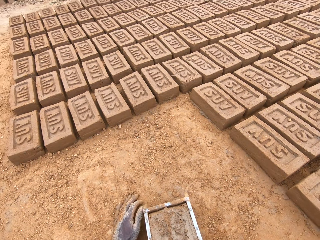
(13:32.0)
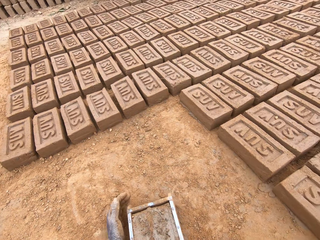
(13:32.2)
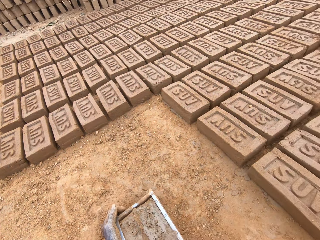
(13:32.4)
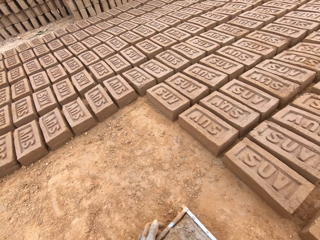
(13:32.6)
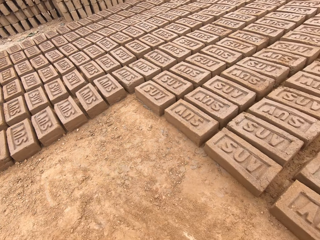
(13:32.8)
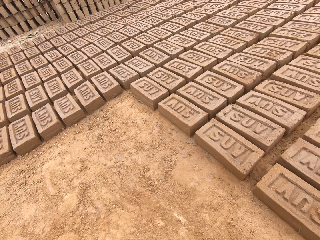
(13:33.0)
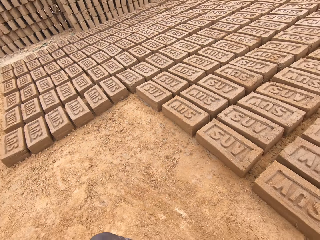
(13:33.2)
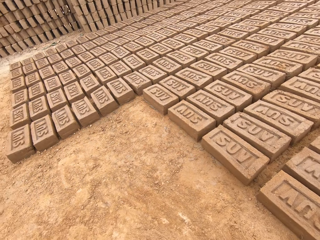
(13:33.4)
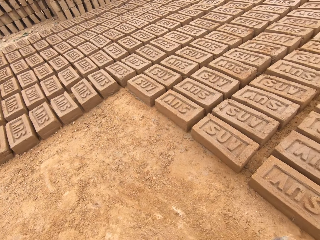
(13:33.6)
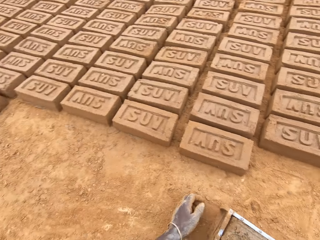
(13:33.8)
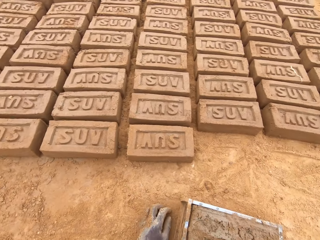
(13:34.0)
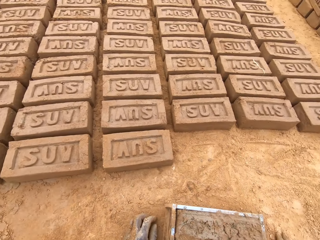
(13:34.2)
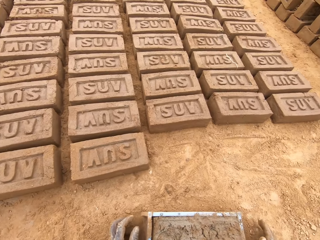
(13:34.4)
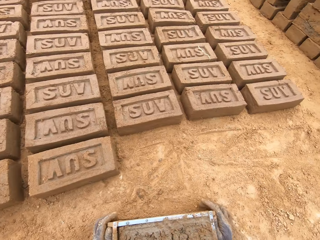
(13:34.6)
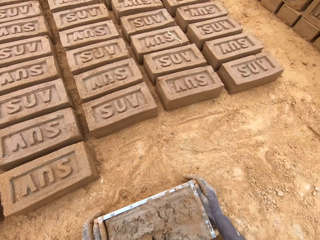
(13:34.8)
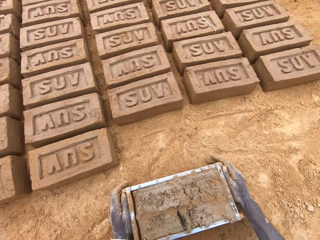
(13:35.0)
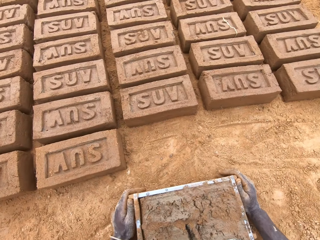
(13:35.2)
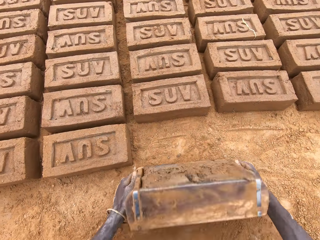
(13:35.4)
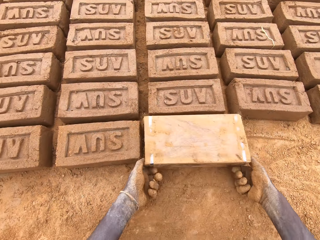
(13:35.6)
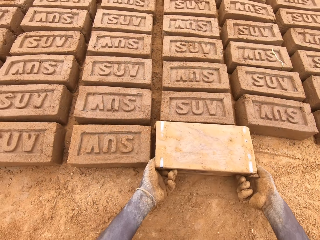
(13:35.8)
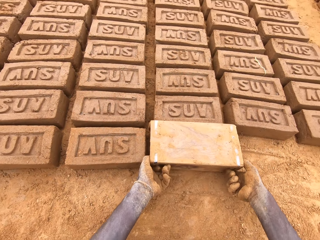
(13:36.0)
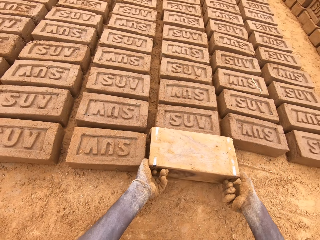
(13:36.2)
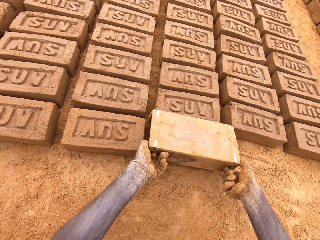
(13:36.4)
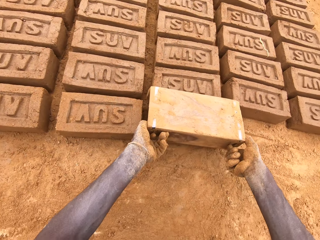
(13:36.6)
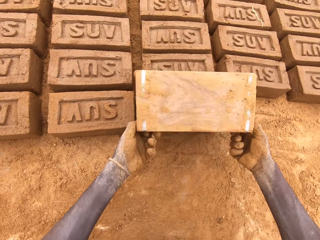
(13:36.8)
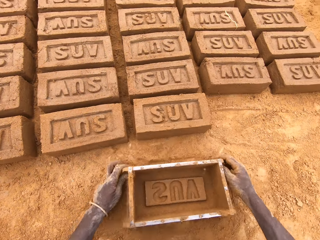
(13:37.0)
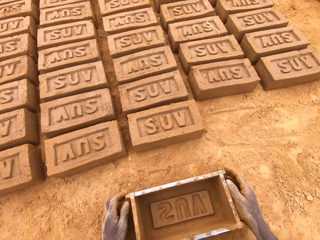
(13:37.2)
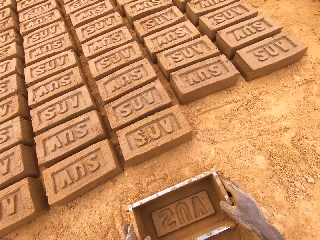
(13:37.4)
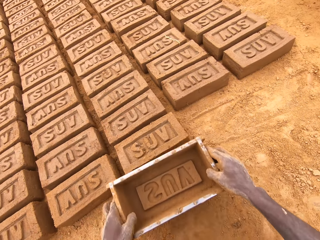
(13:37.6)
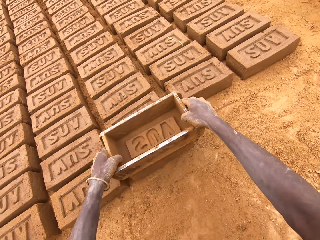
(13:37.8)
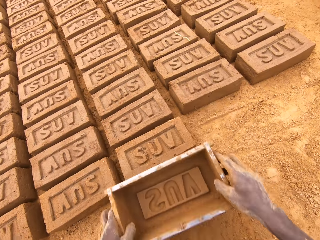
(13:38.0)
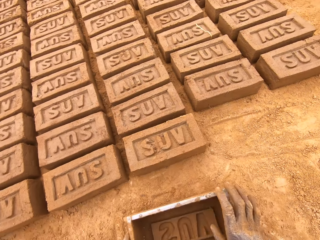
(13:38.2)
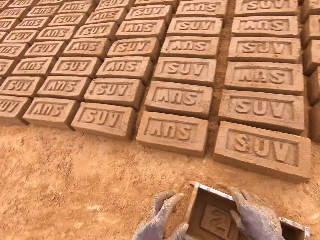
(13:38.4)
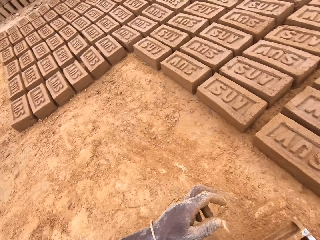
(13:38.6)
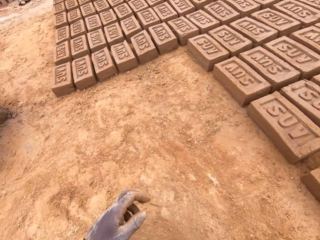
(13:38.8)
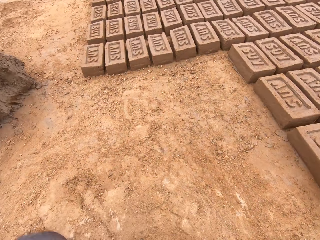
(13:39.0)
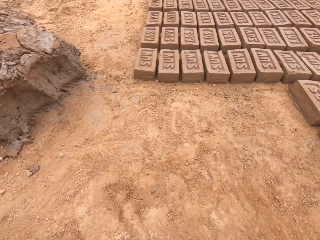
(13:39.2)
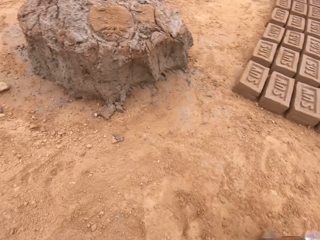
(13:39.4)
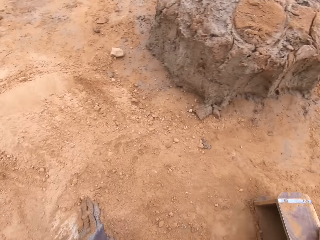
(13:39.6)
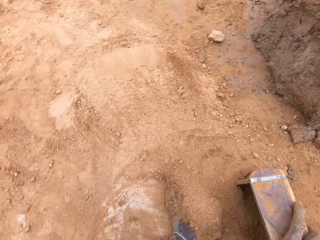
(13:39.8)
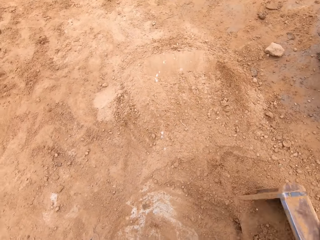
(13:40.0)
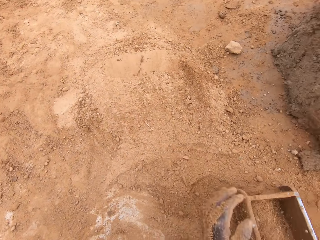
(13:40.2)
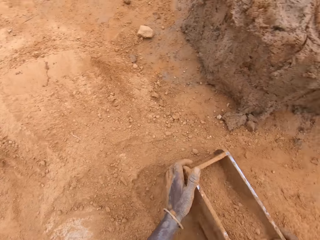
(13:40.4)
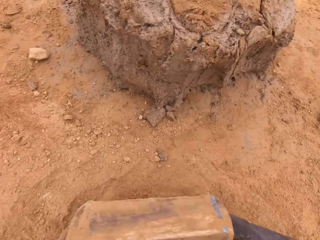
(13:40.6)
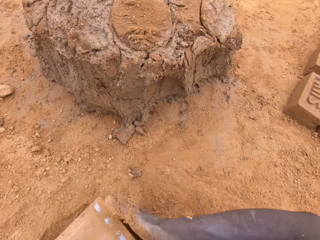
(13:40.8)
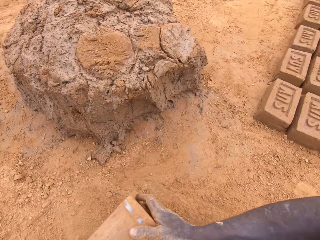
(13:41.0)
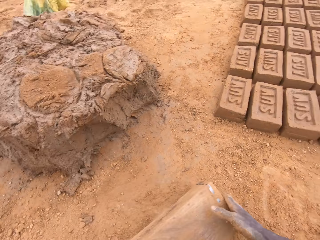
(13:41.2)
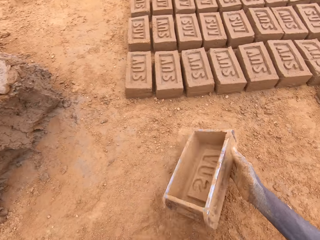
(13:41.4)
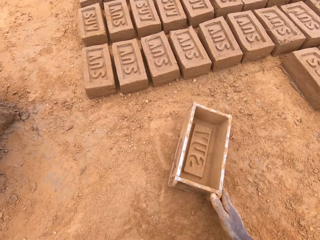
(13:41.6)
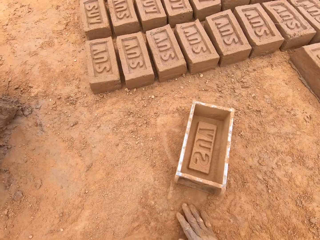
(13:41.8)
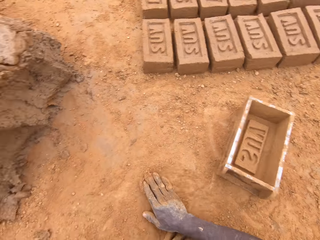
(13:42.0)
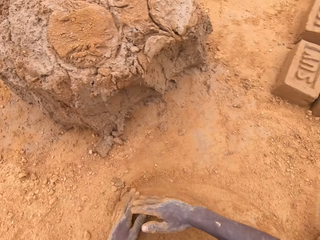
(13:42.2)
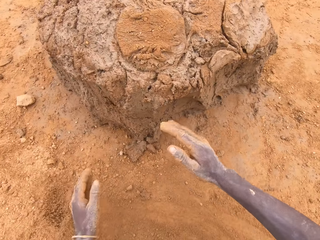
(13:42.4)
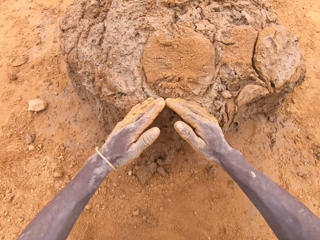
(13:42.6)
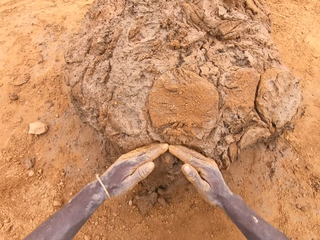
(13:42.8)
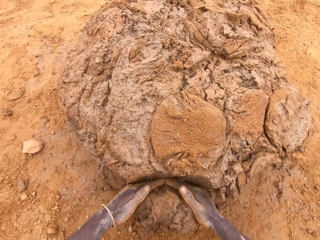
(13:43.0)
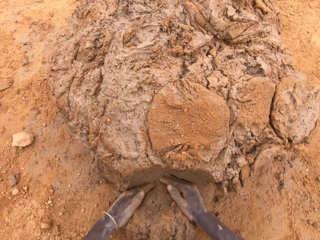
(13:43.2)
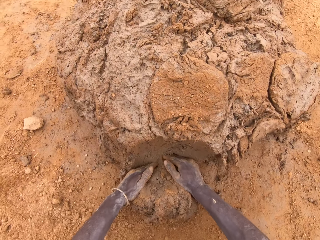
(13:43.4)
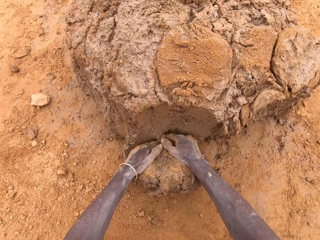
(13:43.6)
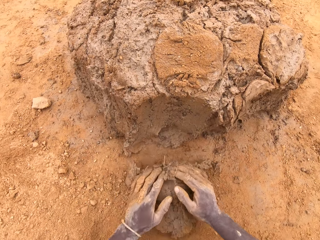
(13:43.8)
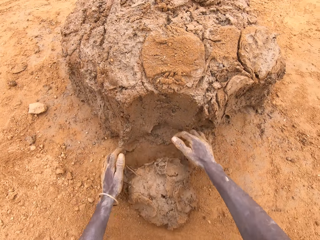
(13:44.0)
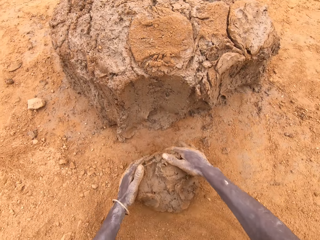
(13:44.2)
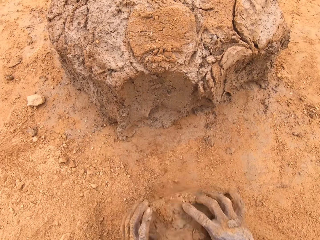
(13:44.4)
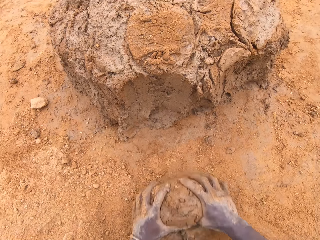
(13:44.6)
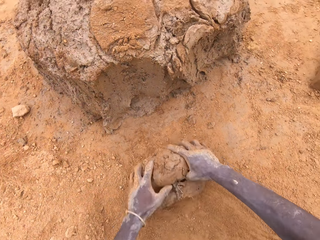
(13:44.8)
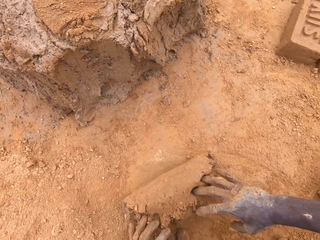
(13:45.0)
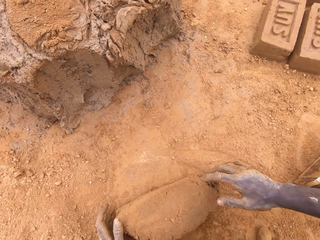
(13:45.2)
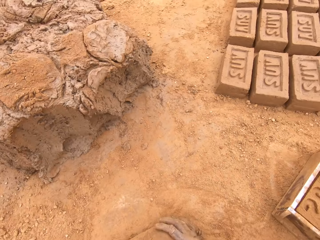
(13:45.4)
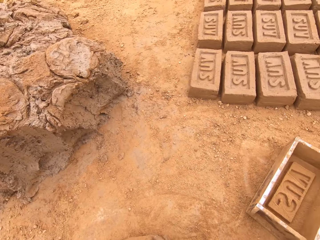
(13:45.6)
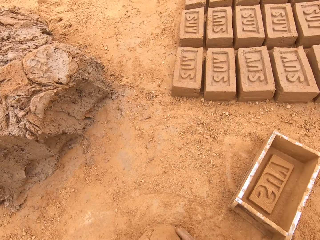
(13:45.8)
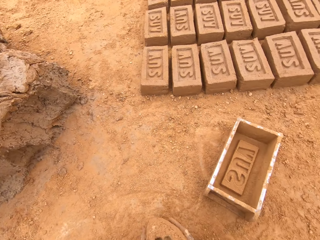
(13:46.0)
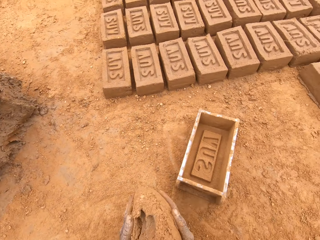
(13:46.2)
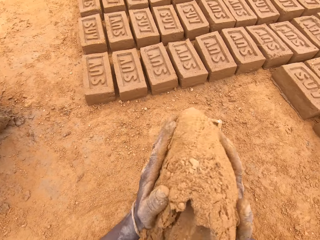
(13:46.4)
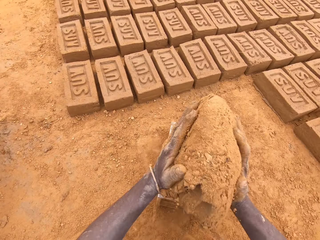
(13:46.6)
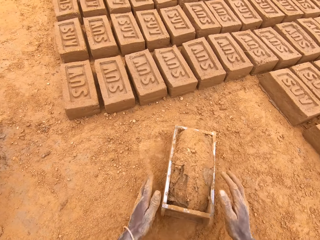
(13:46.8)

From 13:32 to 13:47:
The camera wearer moves the box or brick mould. He pours the mud on the ground. He places the brick mould on the ground. He puts soil in the brick mould. He pours soil from the brick mould. He moves the box. He places the brick mould on the ground. He rubs his hands on the ground. He scoops clay or mud with his hands. He rolls the mud on the soil. He moulds the clay.

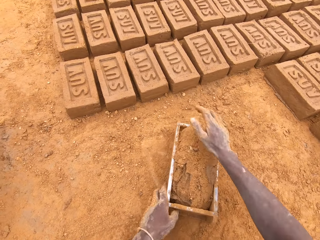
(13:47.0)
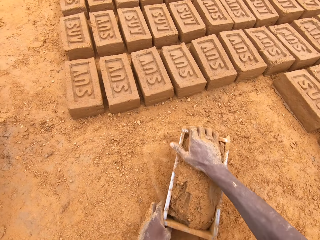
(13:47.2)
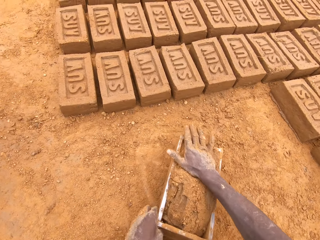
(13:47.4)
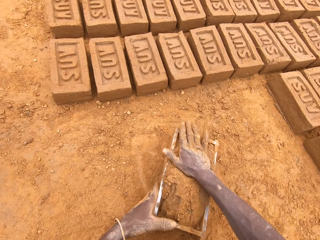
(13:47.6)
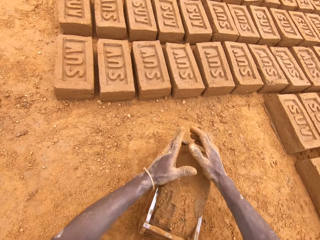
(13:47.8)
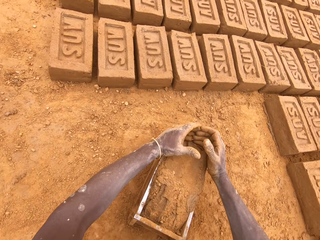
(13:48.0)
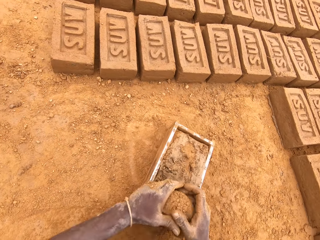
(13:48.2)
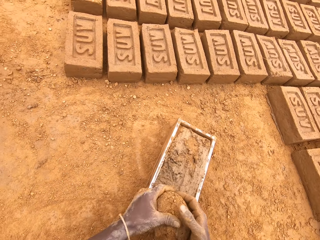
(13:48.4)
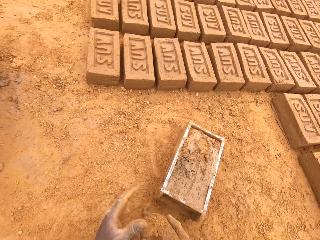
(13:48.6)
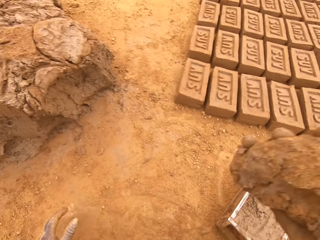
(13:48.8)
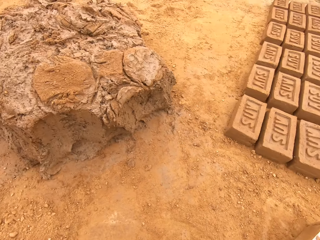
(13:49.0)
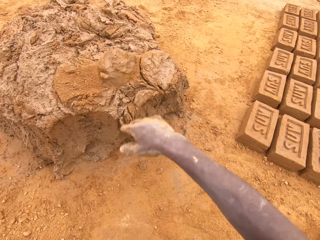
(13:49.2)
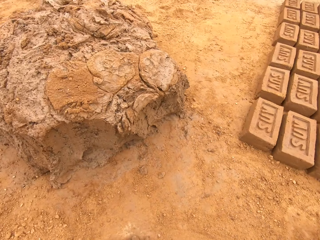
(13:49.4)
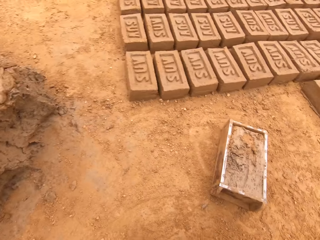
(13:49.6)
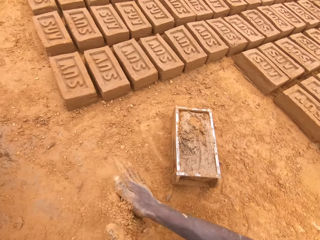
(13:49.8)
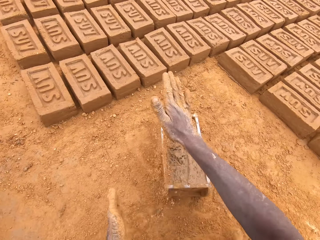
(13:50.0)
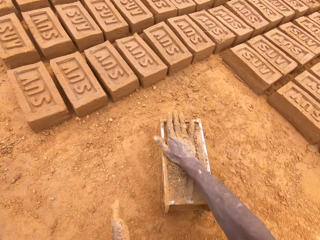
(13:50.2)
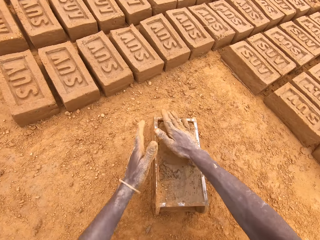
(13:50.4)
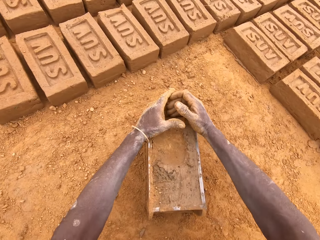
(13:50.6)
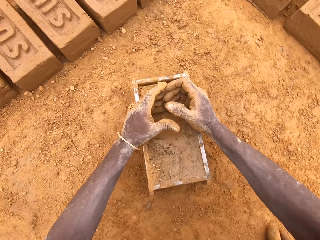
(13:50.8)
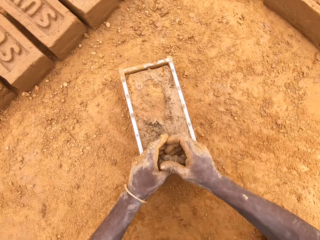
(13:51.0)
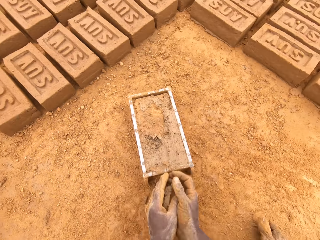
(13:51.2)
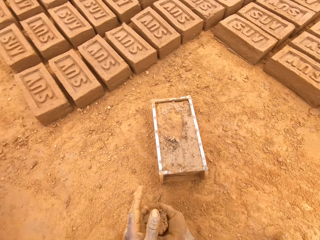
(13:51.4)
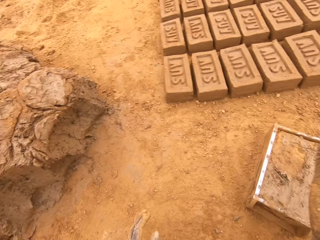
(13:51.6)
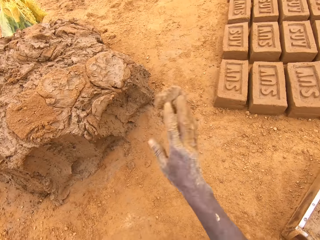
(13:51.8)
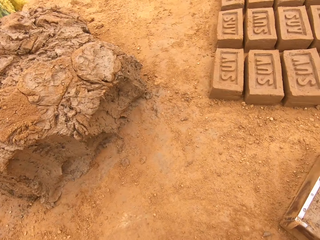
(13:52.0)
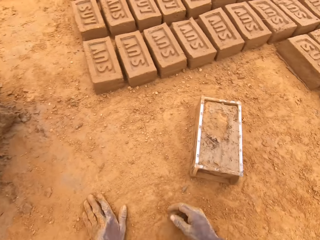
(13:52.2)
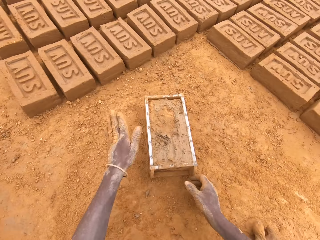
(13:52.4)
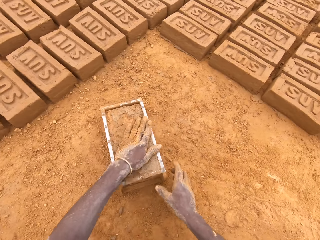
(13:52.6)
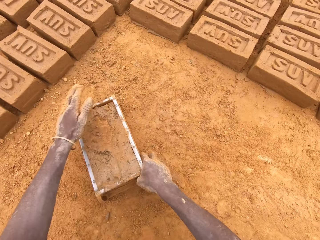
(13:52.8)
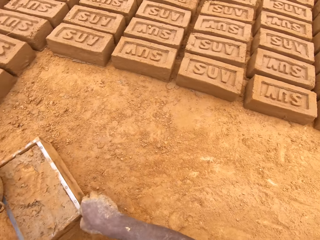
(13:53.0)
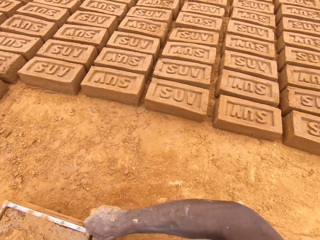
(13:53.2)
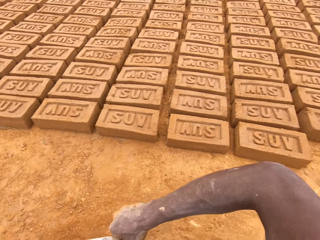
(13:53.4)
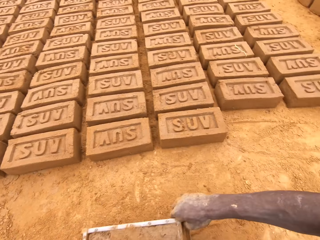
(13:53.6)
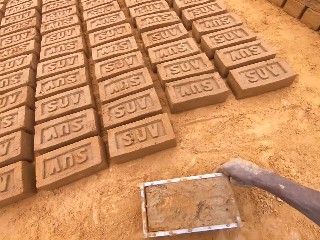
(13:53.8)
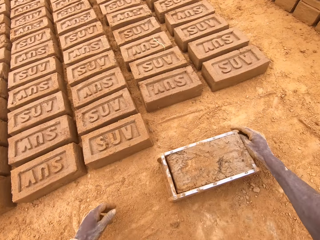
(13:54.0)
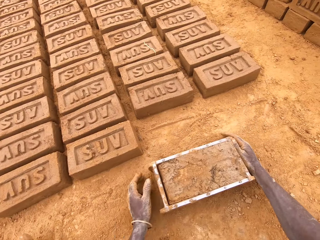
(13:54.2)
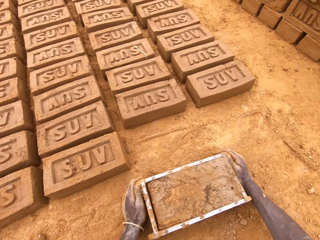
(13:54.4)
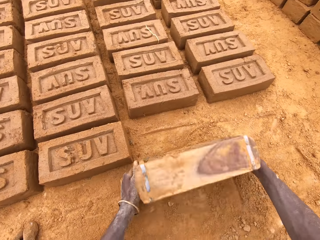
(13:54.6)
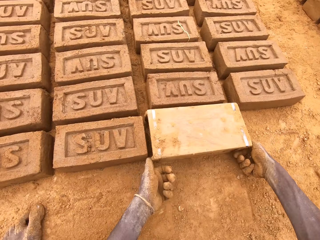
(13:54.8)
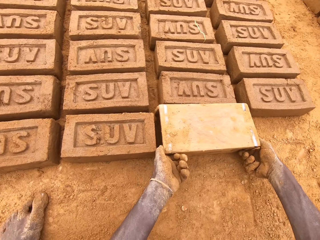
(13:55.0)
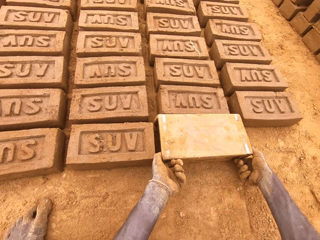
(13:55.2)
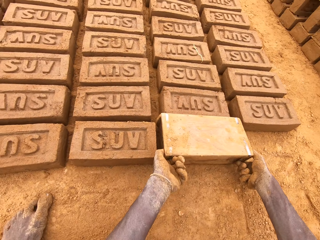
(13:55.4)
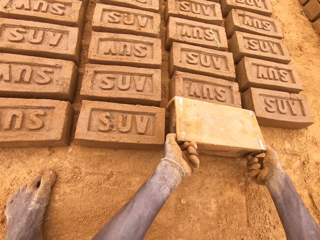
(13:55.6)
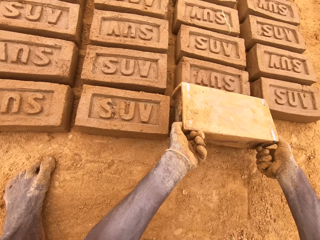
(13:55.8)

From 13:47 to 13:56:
The camera wearer puts the clay or mud in the box or brick mould. They press the clay in the box. They level the clay in the box. They cut the mud in the brick mould. They throw the mud on the heap of mud. They cut the mud in the brick mould. They level the clay in the box. They throw the mud on the heap of mud. They move the box. They put a brick on the ground from the brick mould.
